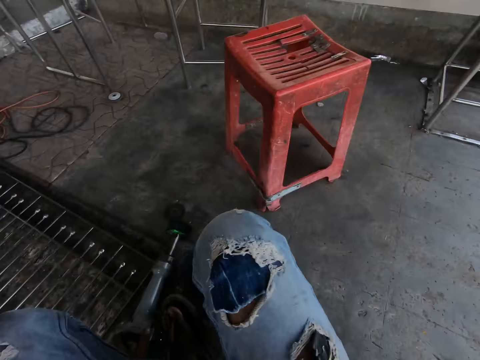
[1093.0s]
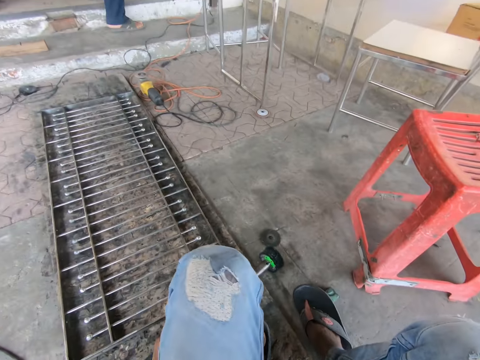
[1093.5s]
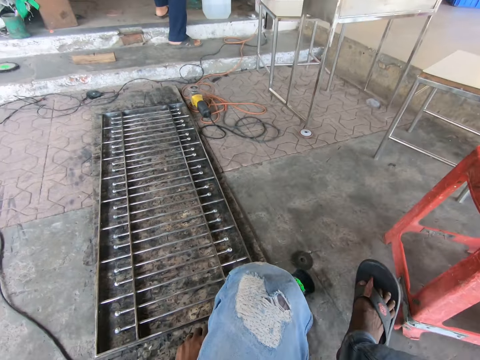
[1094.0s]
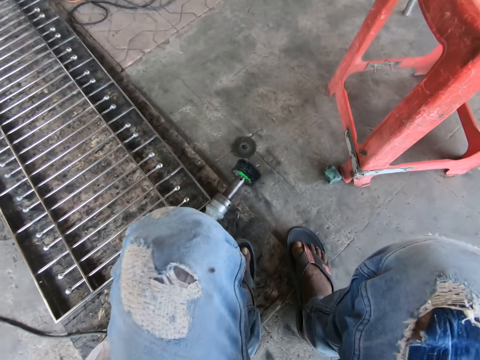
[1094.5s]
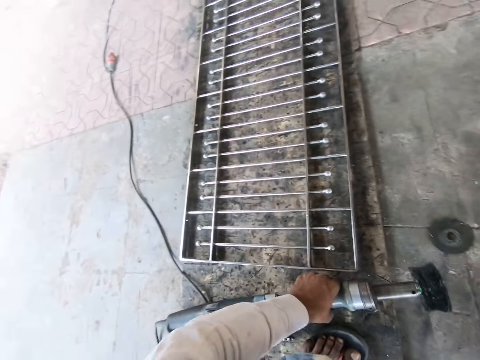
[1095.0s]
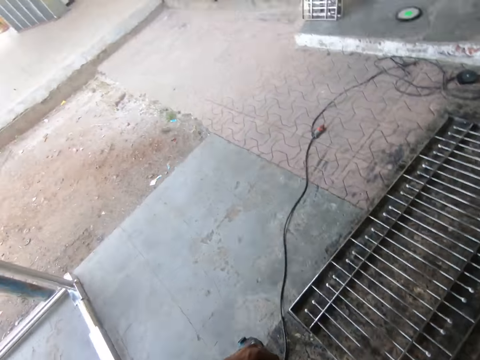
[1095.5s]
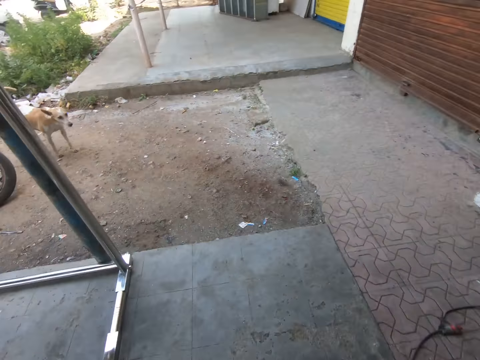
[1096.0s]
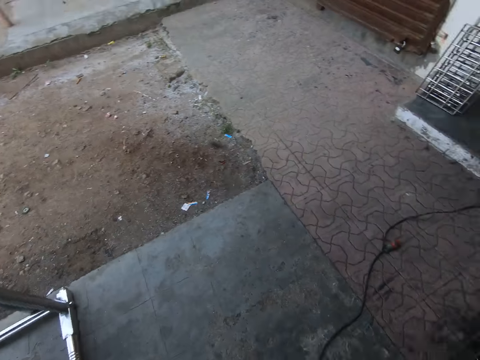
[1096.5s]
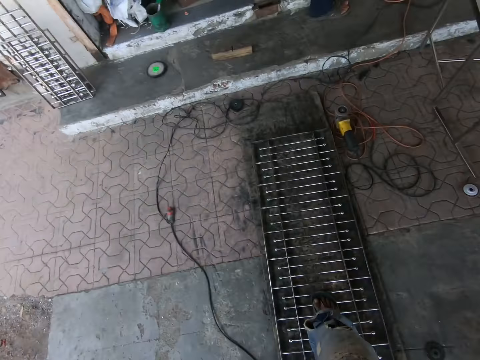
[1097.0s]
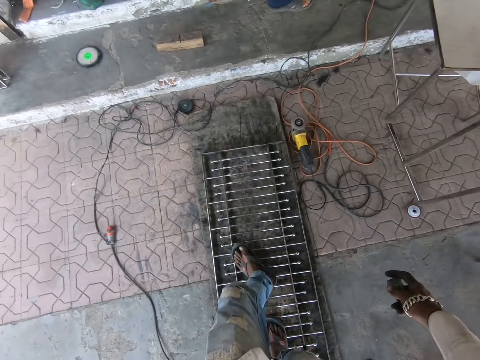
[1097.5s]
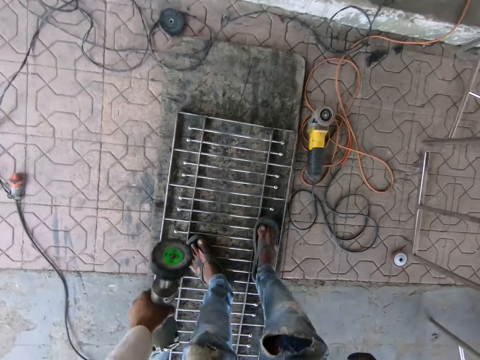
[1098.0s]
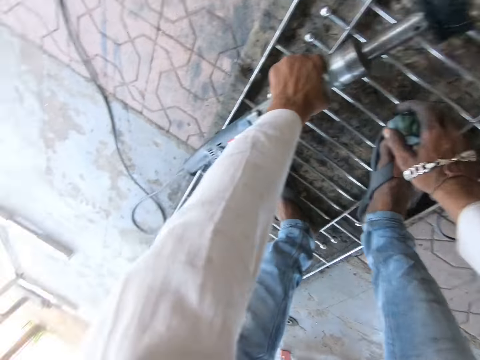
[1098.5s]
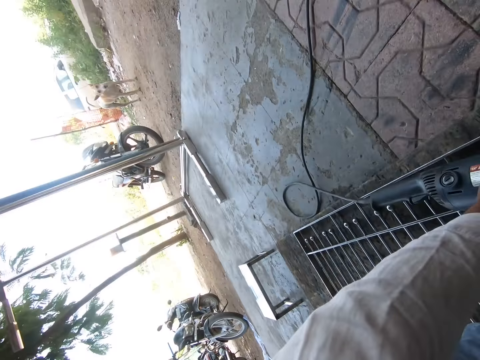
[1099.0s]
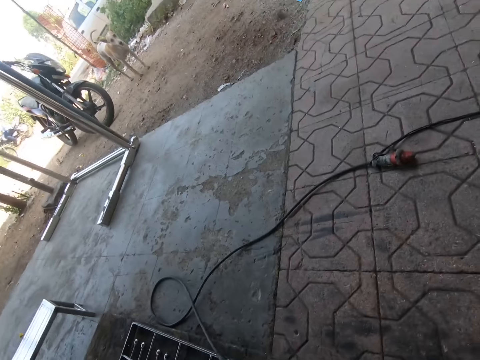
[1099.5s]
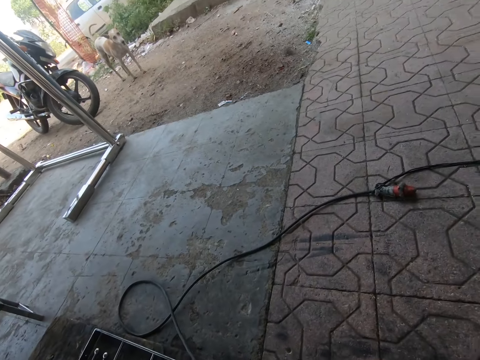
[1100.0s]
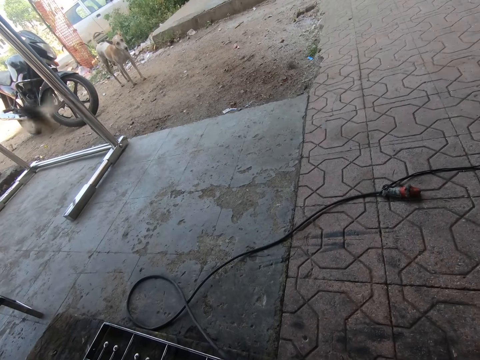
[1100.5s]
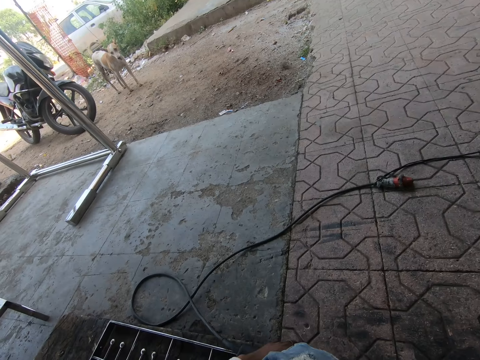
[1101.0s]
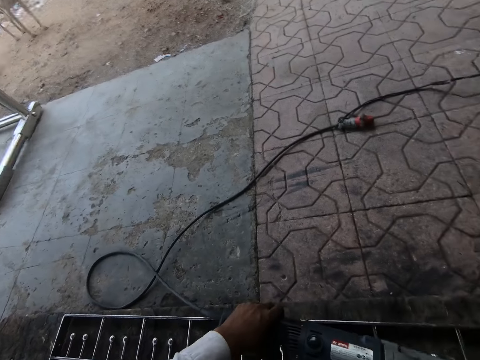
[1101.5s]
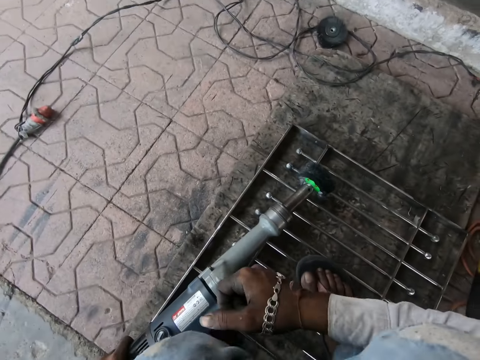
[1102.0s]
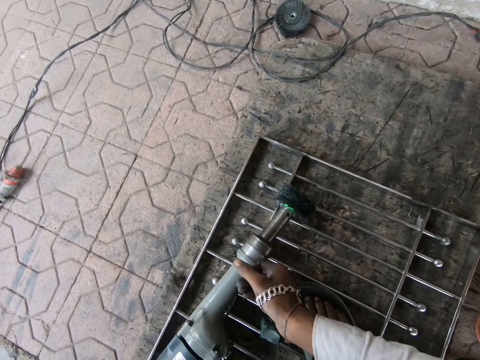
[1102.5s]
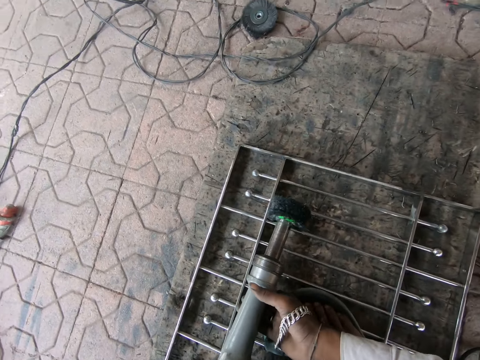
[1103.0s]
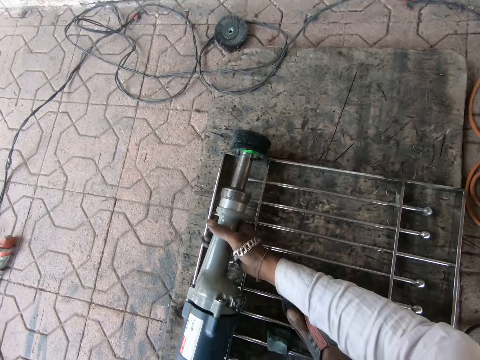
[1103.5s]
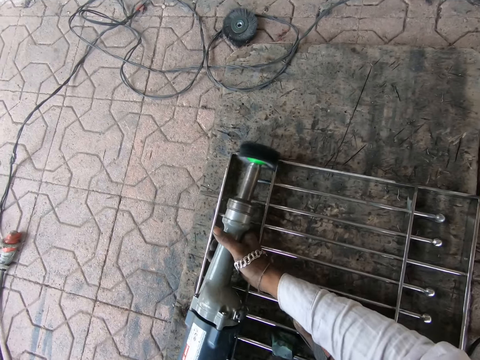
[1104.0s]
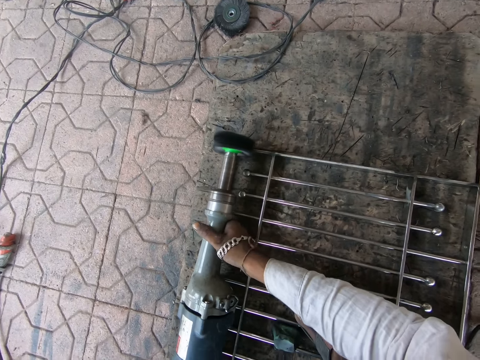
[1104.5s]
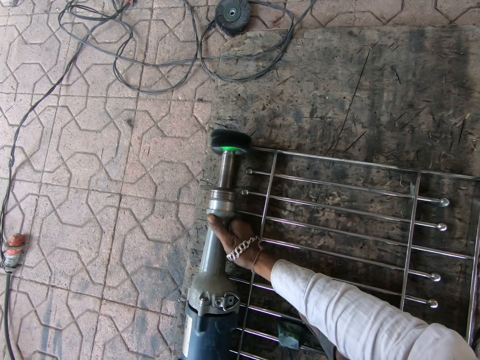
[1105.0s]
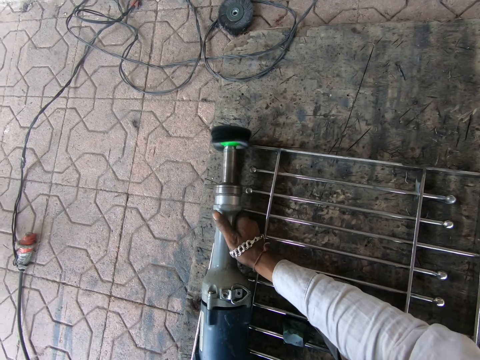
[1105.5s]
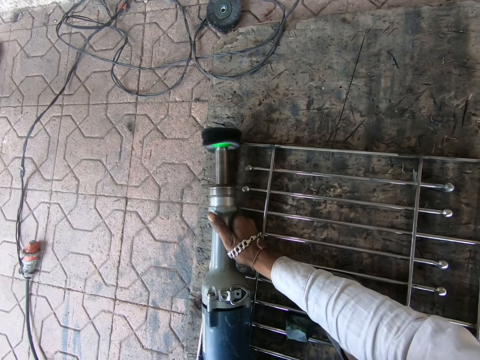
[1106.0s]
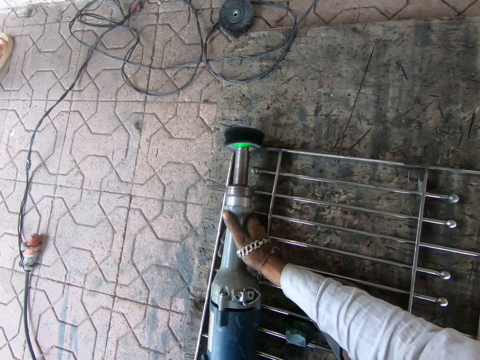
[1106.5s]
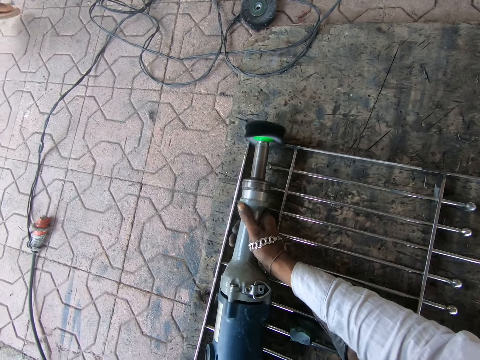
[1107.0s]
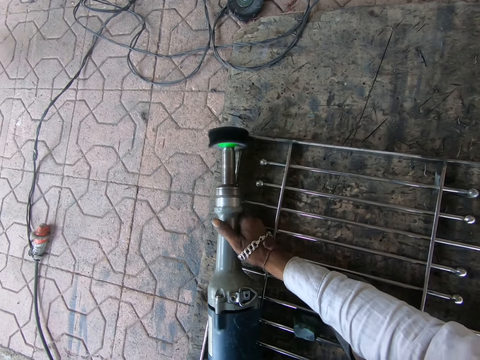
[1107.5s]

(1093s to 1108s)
The camera wearer takes something on the floor. He looks around. He throws debris on the ground with his right hand. He walks around. He walks on the iron railing or metal door mat on the floor. He bends. He drops the polishing machine or welding machine on the iron railing on the floor. He looks around. He holds the welding machine on the metal mat with both hands. He picks up the polishing machine on the iron railing with both hands. He polishes the iron railing on the floor with the polishing machine in both hands. He welds the metal door mat with the welding machine.

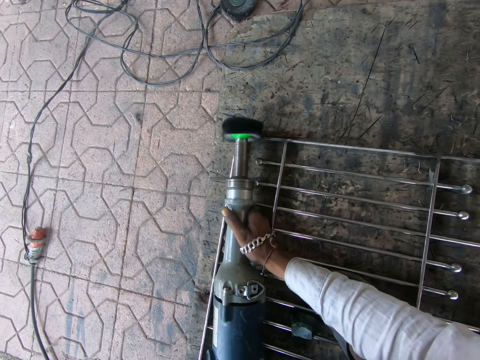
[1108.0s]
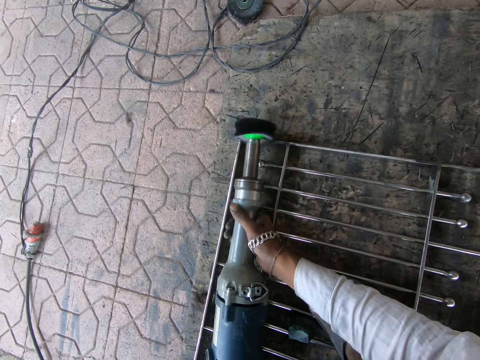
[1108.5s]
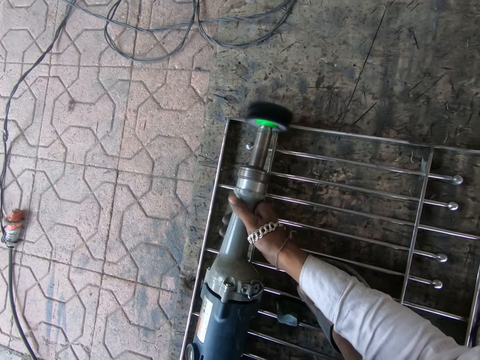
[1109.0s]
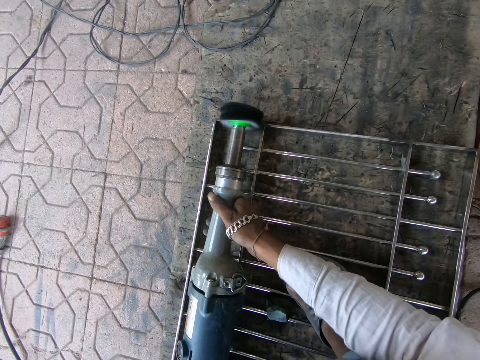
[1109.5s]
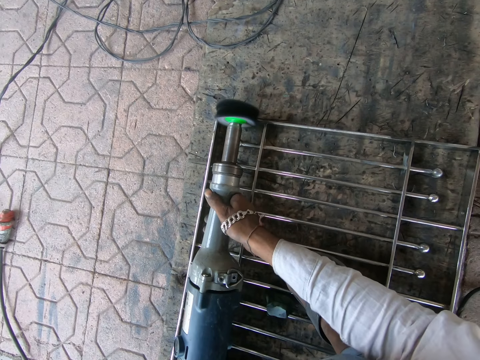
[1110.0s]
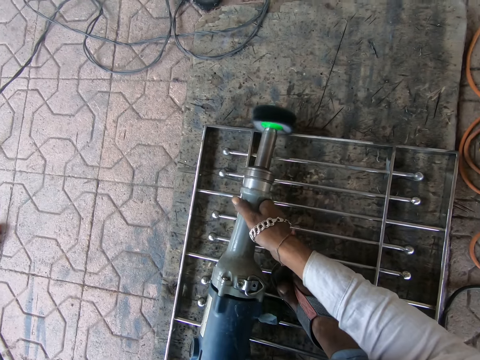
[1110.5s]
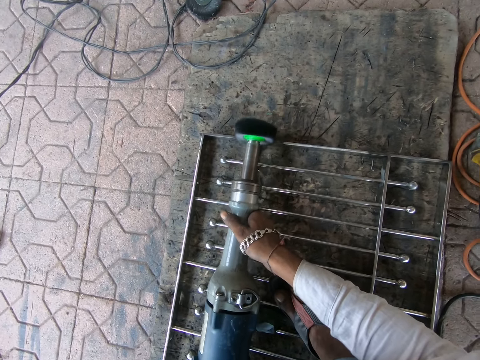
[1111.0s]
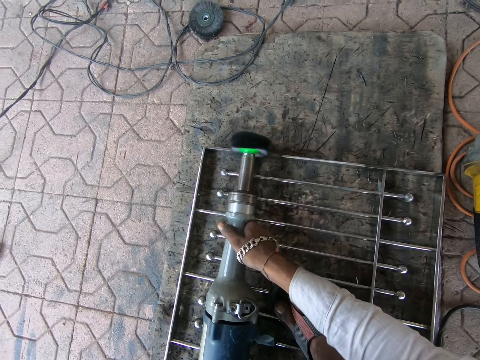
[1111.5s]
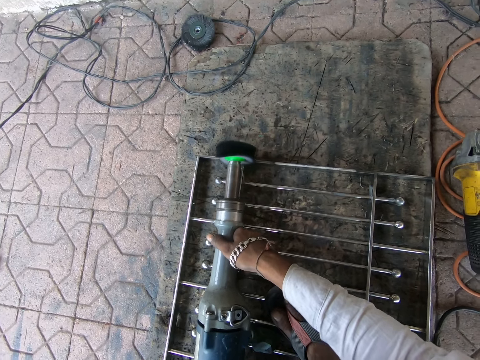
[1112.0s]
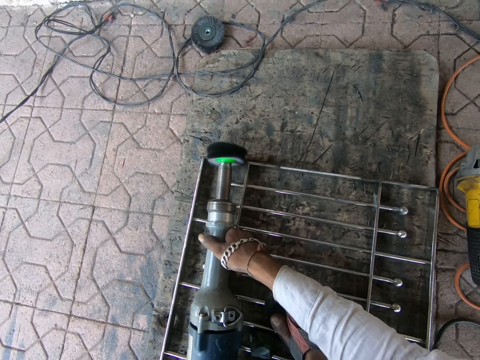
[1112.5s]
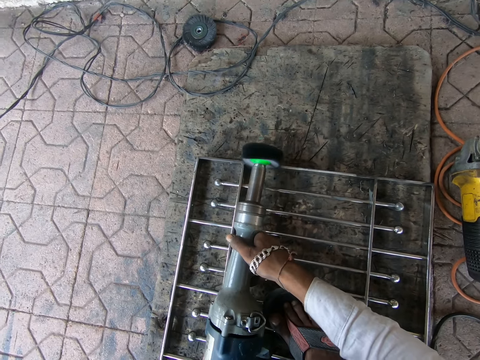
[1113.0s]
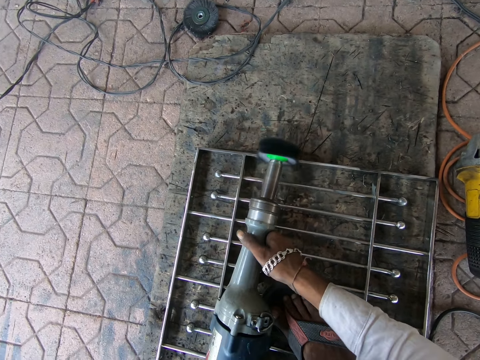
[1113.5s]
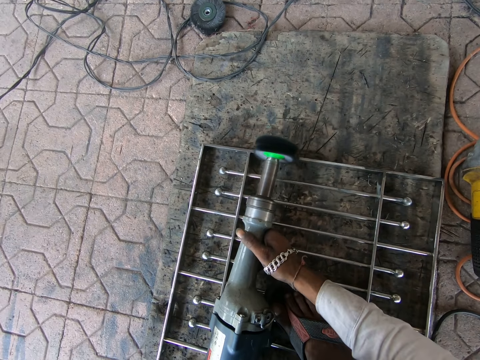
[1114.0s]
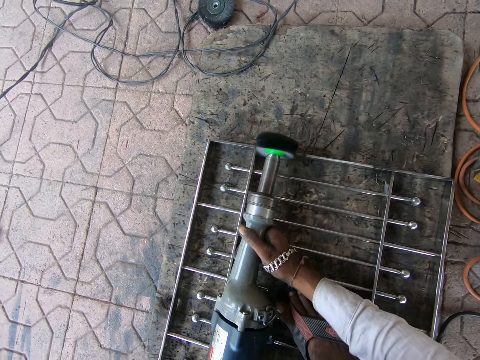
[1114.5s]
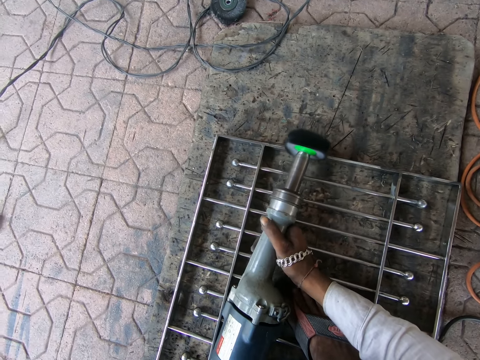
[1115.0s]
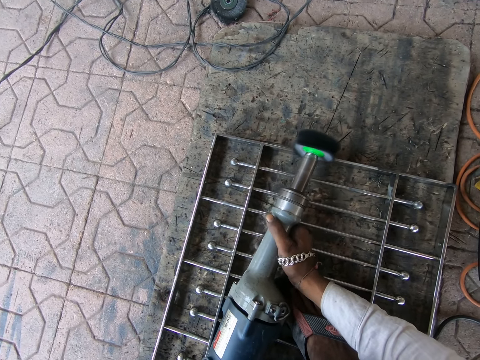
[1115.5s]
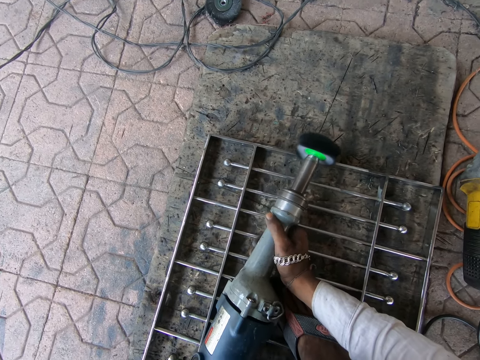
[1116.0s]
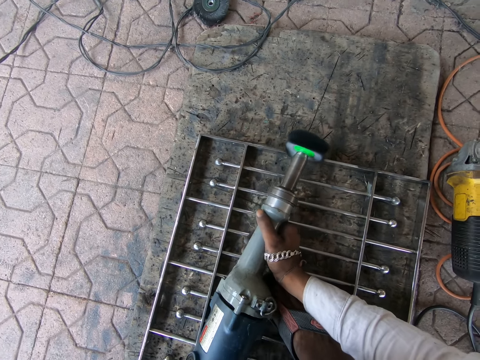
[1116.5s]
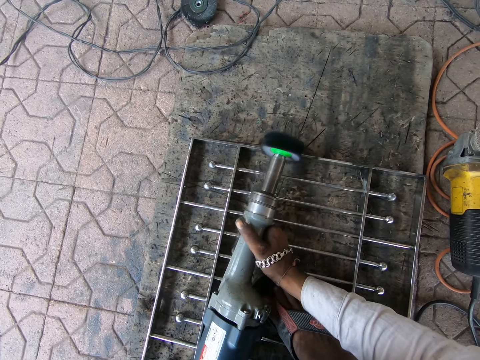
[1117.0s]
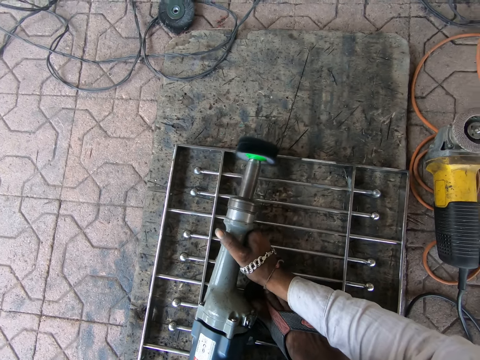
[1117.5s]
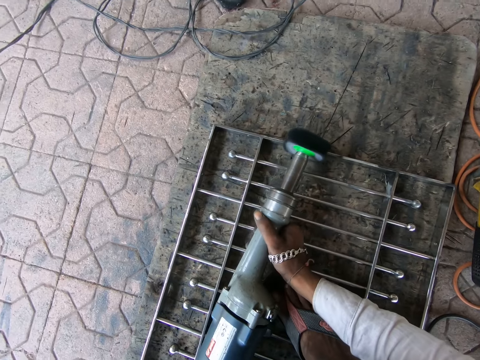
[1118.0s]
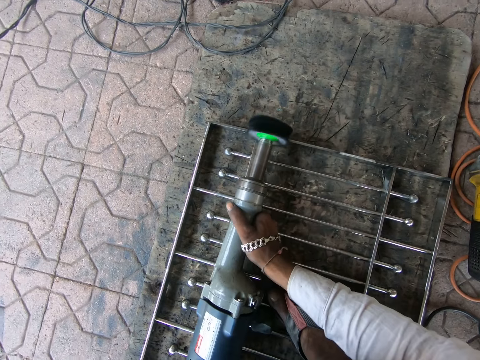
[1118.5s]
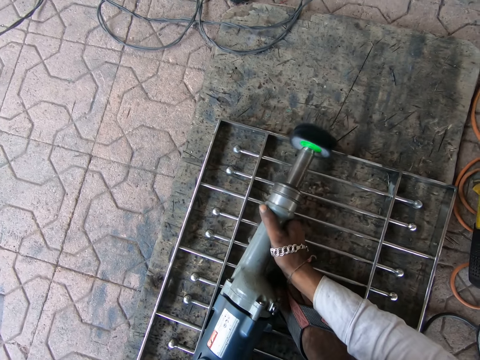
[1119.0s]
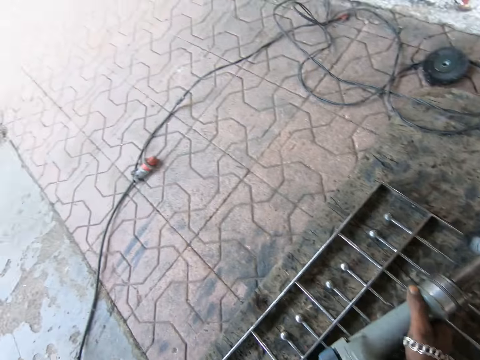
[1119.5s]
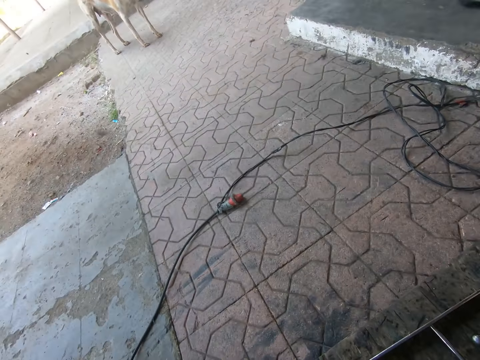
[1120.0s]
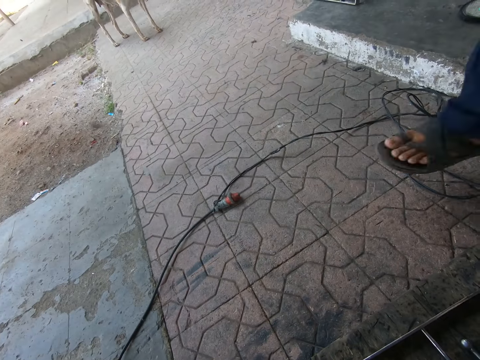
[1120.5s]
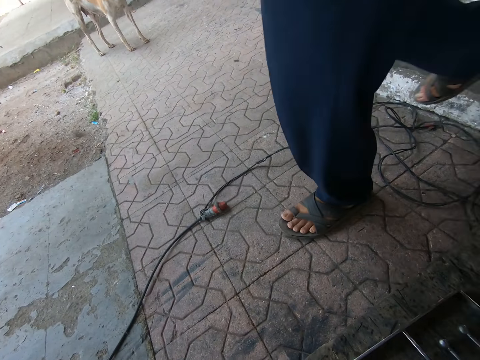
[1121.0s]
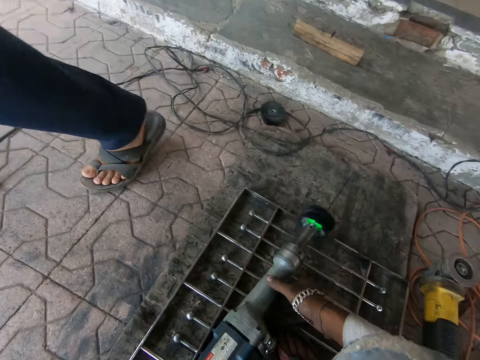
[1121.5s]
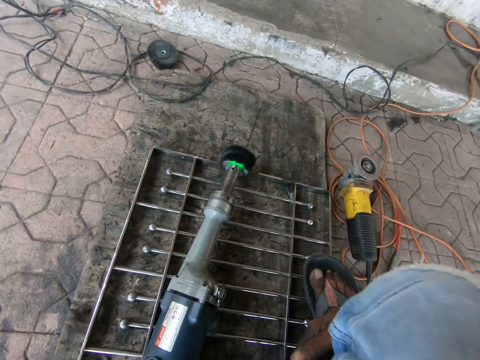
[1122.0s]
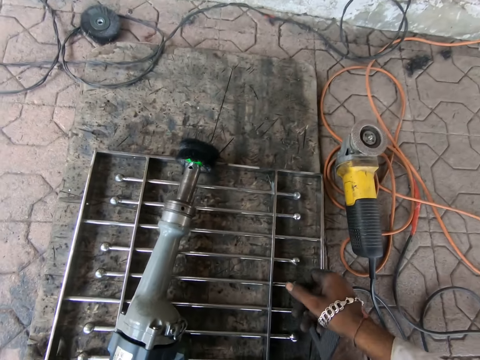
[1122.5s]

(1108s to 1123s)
The camera wearer looks around. A man walks out of a workshop. The camera wearer drops the polishing machine or welding machine on the iron railing or metal door mat on the floor with both hands.
